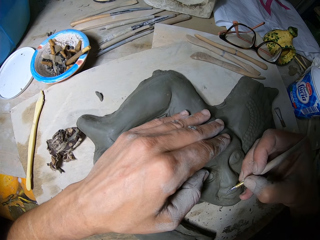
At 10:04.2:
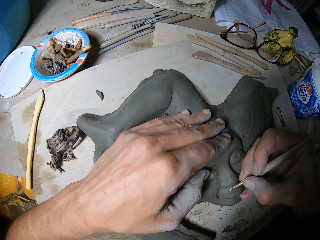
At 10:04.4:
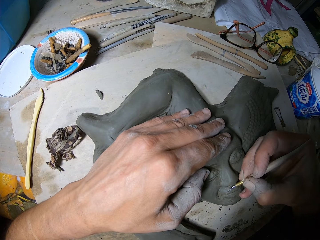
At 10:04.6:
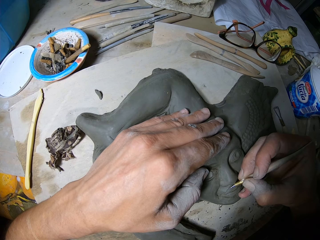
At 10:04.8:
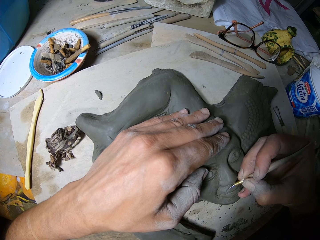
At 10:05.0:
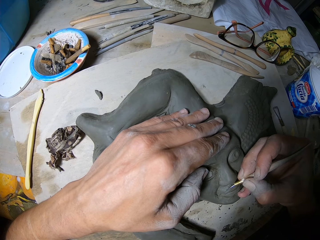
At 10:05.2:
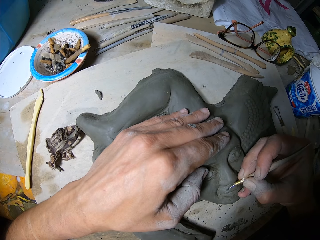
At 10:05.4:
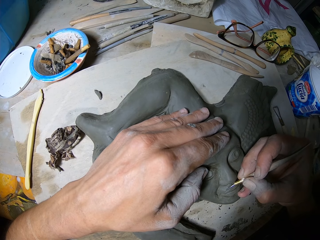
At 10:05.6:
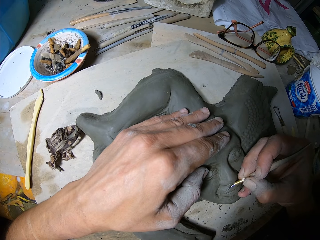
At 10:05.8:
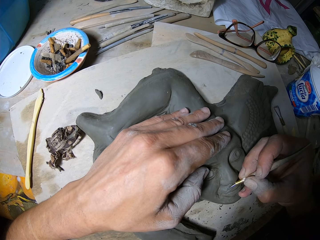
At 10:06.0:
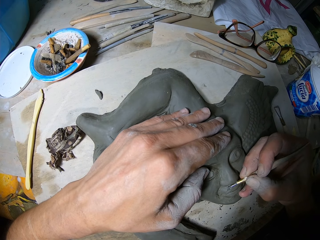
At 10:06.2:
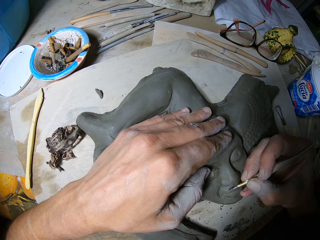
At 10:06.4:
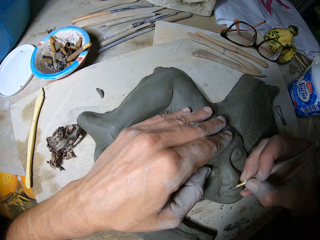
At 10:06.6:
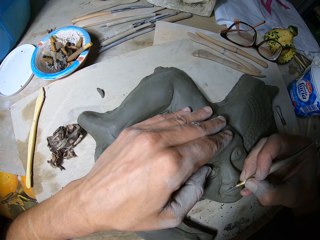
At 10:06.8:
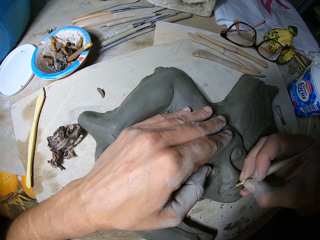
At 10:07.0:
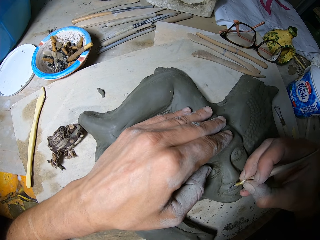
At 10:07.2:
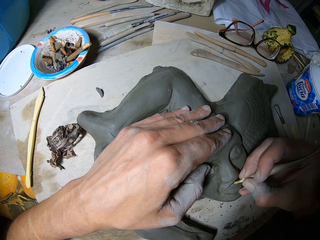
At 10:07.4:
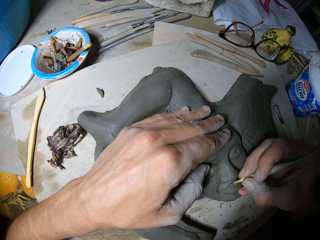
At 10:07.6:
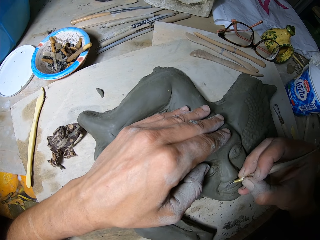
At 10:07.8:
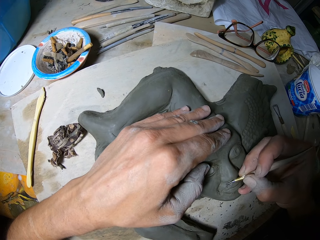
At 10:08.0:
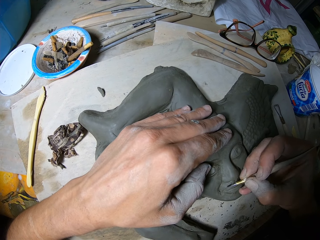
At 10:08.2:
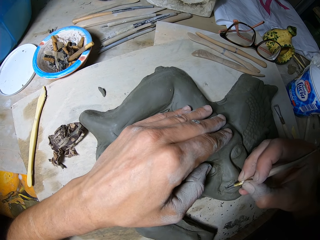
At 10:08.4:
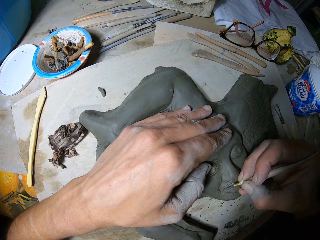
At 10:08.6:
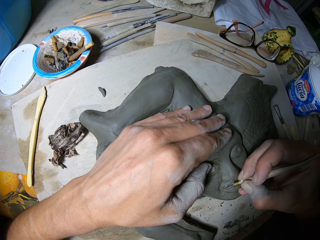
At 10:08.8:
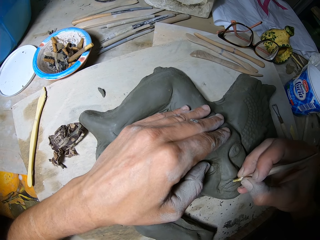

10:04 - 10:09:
The camera wearer carves out the forms of the relief sculpture with an engraving tool in his right hand.

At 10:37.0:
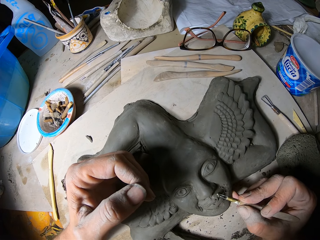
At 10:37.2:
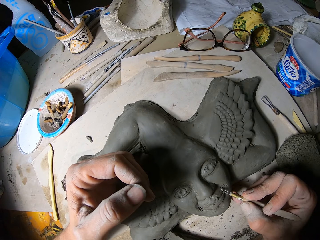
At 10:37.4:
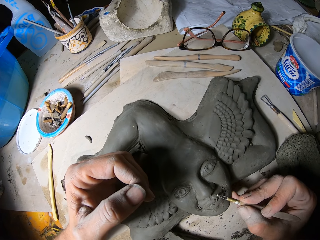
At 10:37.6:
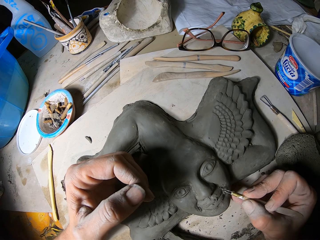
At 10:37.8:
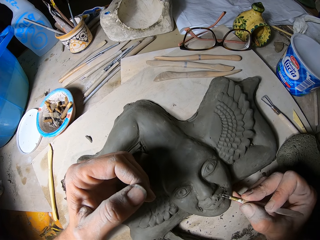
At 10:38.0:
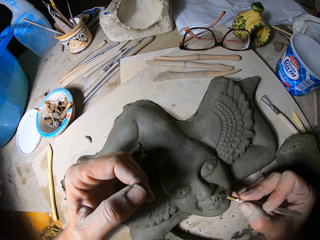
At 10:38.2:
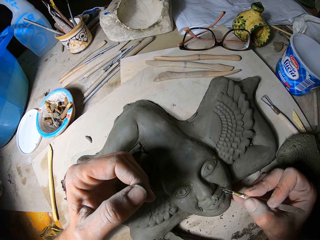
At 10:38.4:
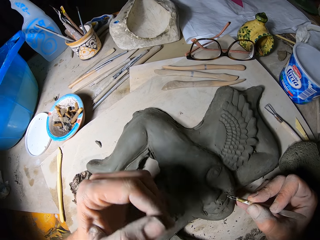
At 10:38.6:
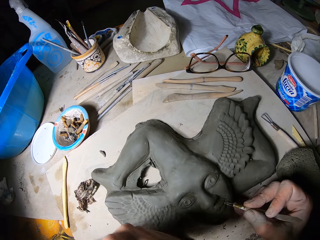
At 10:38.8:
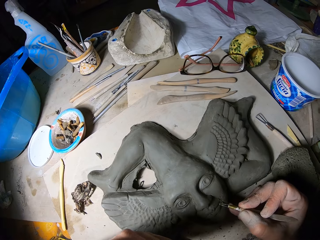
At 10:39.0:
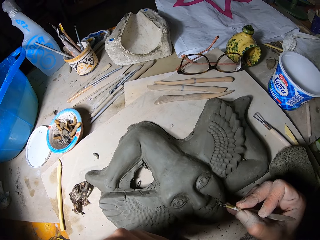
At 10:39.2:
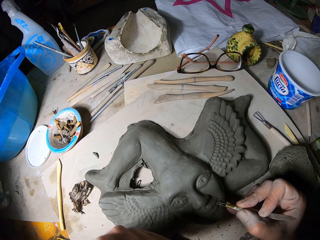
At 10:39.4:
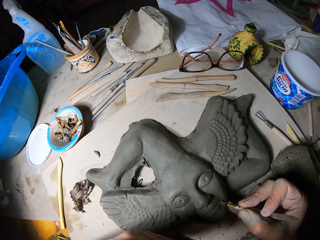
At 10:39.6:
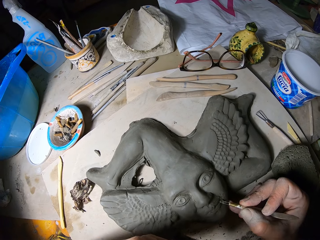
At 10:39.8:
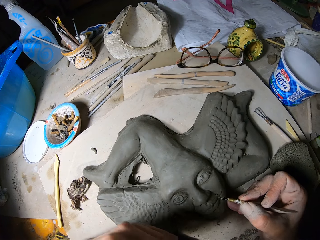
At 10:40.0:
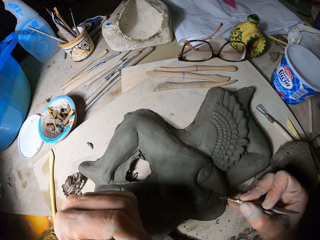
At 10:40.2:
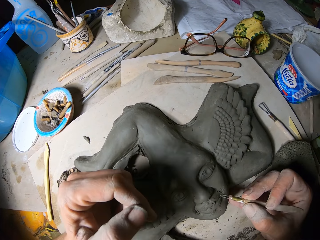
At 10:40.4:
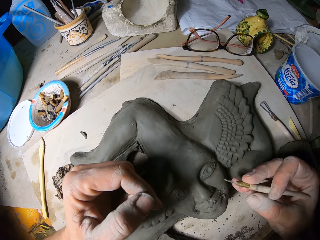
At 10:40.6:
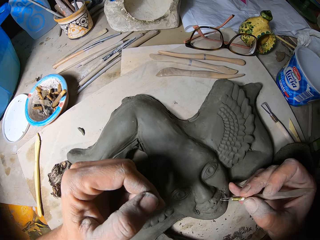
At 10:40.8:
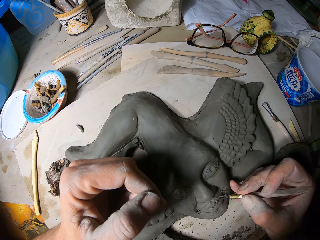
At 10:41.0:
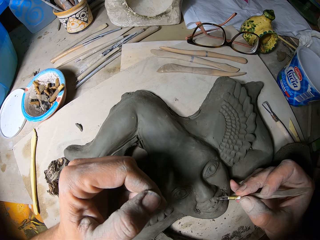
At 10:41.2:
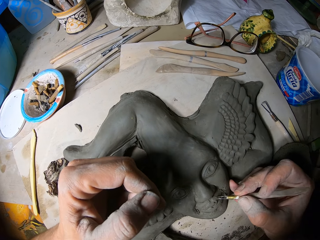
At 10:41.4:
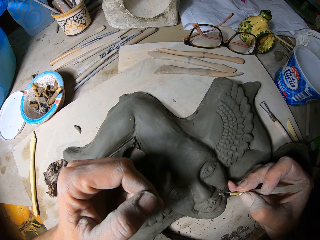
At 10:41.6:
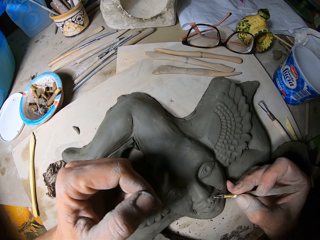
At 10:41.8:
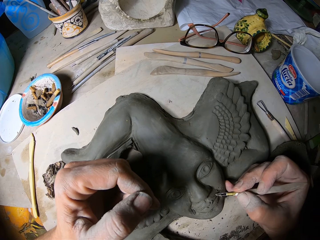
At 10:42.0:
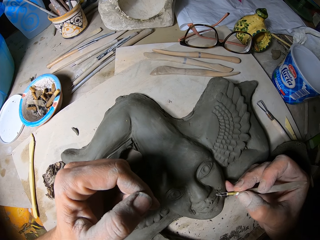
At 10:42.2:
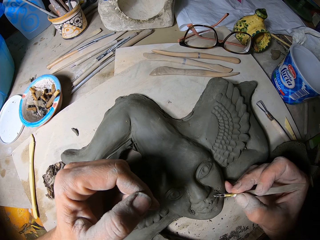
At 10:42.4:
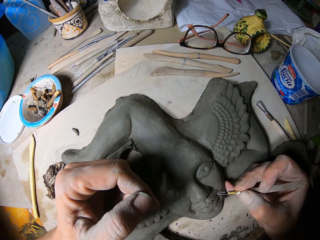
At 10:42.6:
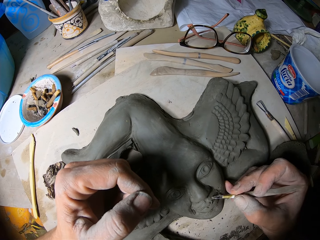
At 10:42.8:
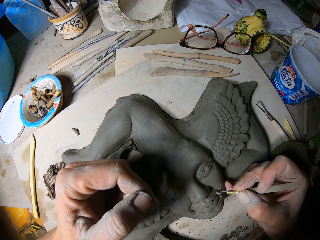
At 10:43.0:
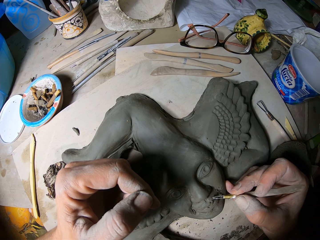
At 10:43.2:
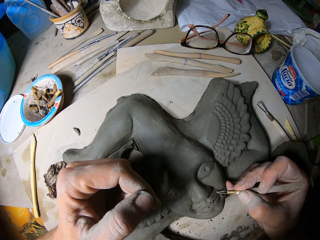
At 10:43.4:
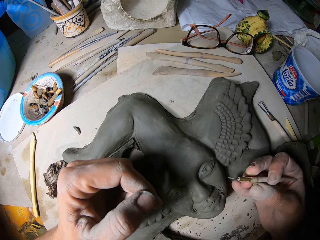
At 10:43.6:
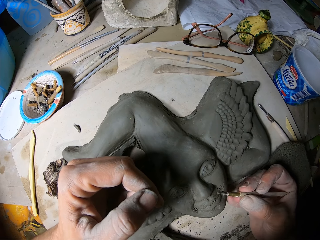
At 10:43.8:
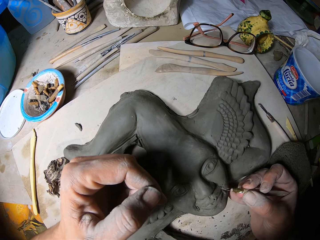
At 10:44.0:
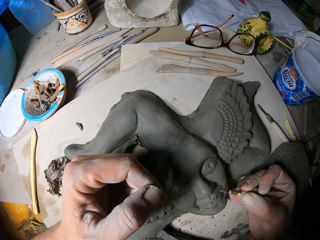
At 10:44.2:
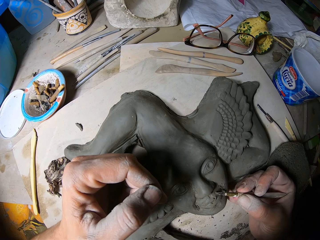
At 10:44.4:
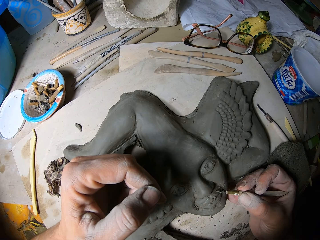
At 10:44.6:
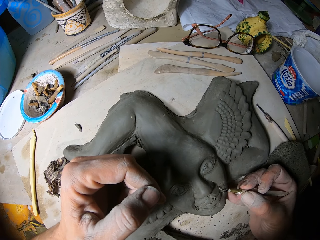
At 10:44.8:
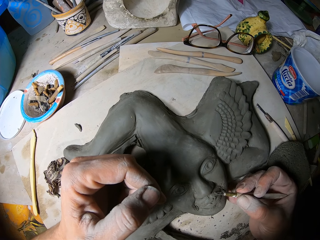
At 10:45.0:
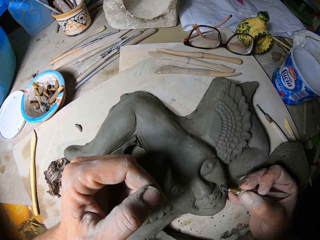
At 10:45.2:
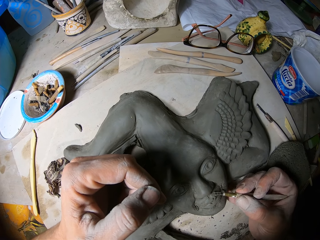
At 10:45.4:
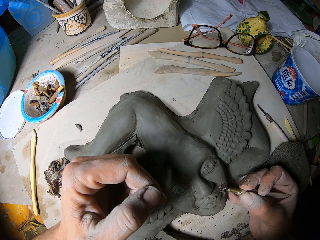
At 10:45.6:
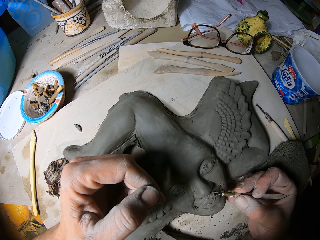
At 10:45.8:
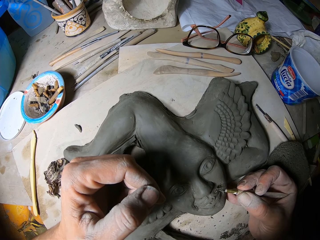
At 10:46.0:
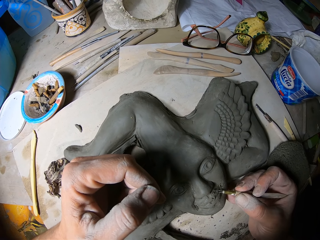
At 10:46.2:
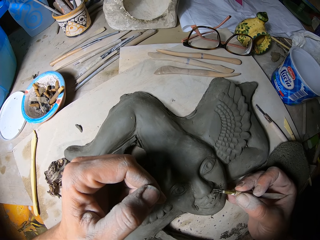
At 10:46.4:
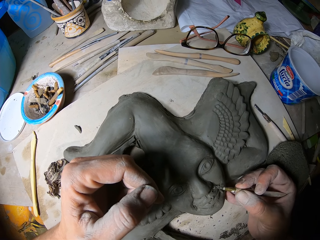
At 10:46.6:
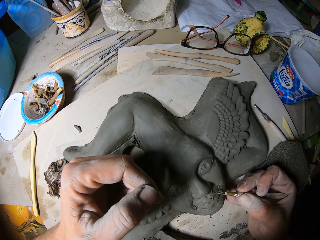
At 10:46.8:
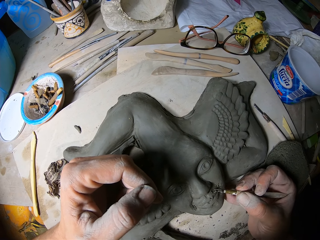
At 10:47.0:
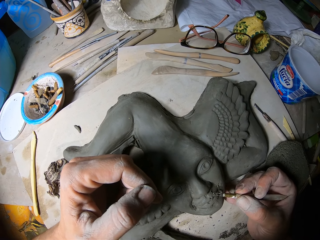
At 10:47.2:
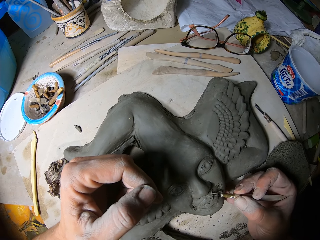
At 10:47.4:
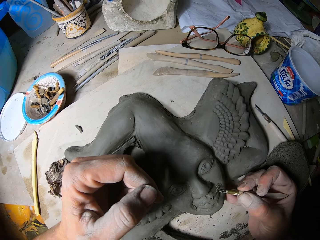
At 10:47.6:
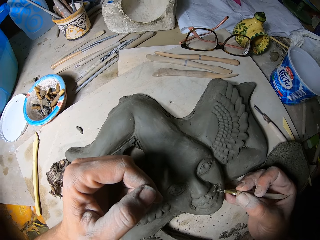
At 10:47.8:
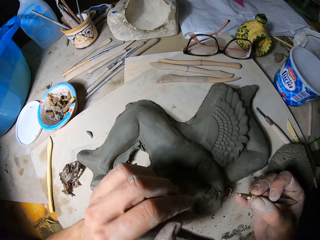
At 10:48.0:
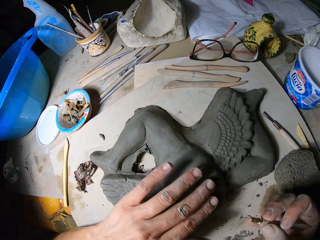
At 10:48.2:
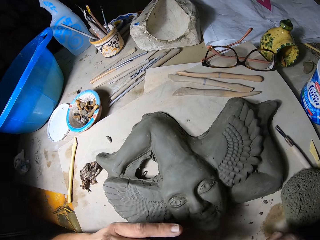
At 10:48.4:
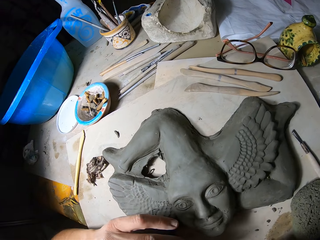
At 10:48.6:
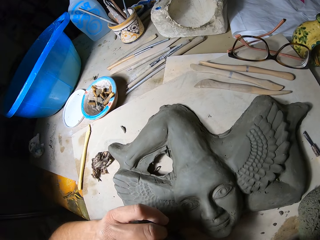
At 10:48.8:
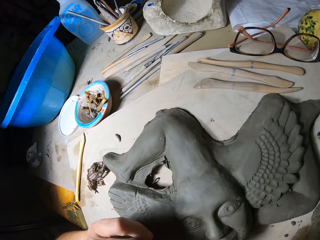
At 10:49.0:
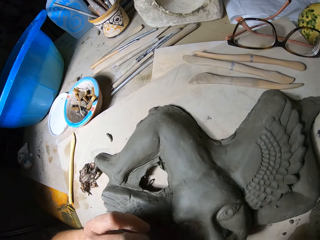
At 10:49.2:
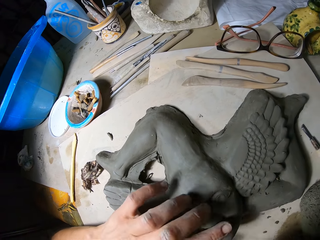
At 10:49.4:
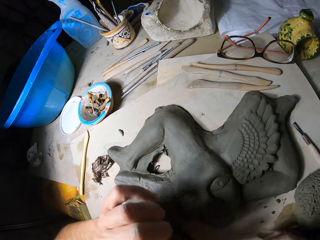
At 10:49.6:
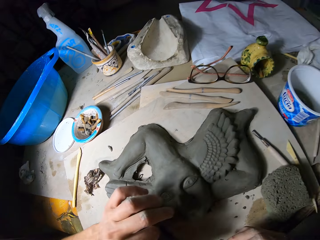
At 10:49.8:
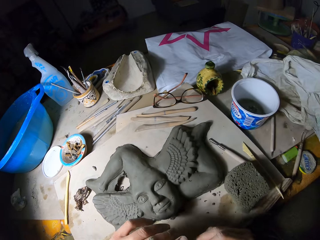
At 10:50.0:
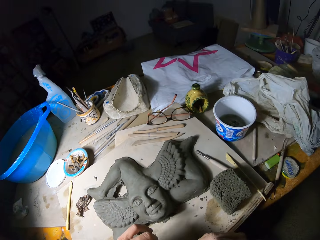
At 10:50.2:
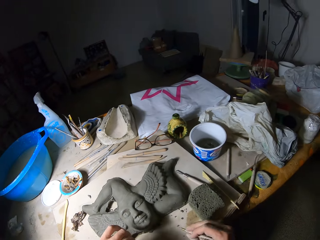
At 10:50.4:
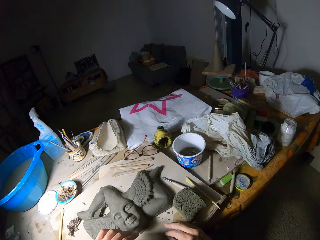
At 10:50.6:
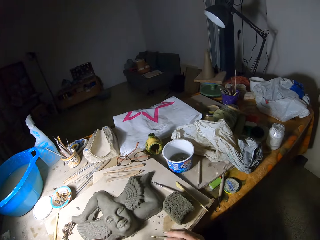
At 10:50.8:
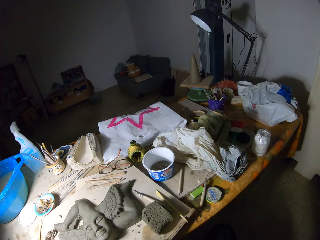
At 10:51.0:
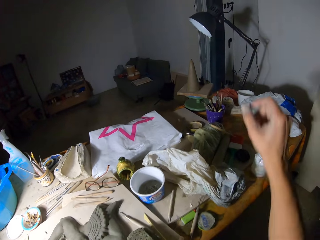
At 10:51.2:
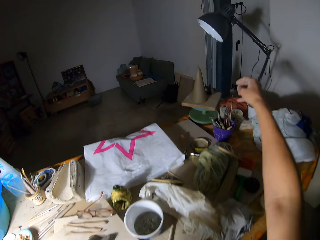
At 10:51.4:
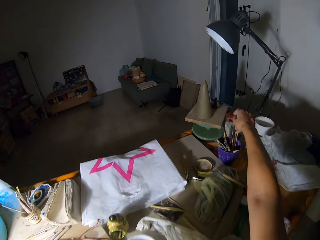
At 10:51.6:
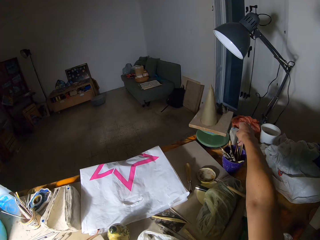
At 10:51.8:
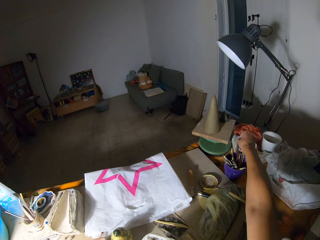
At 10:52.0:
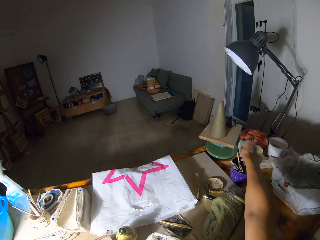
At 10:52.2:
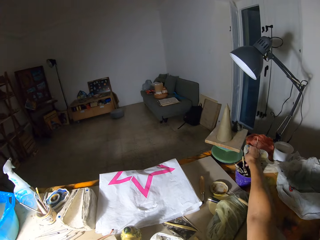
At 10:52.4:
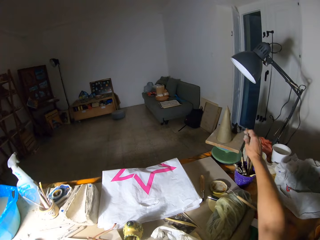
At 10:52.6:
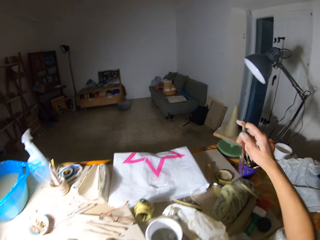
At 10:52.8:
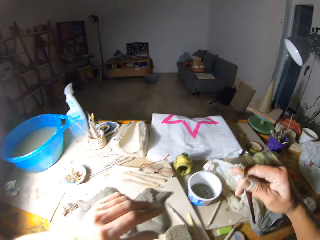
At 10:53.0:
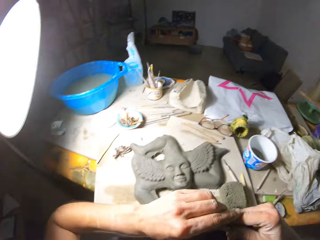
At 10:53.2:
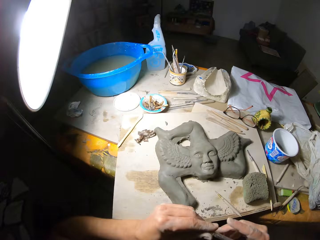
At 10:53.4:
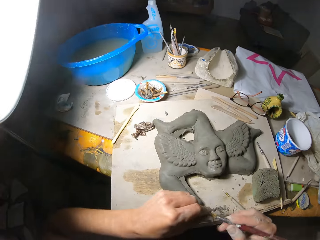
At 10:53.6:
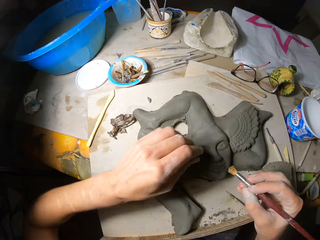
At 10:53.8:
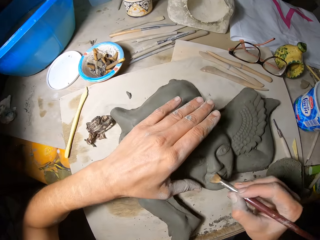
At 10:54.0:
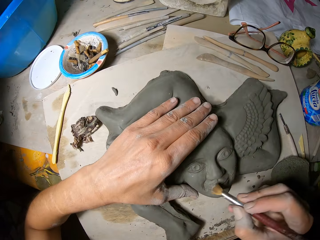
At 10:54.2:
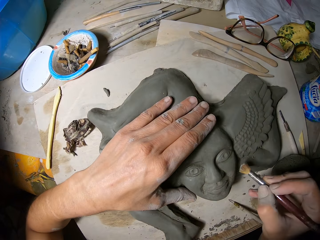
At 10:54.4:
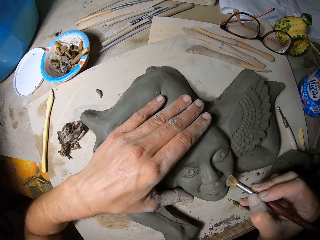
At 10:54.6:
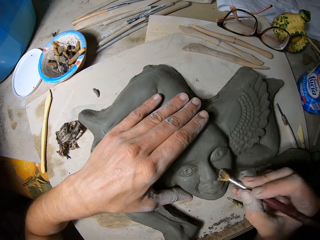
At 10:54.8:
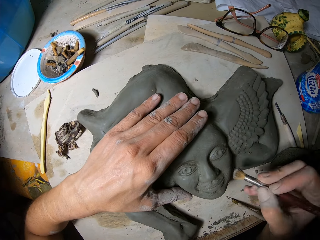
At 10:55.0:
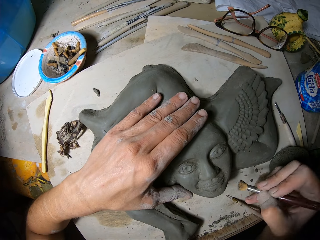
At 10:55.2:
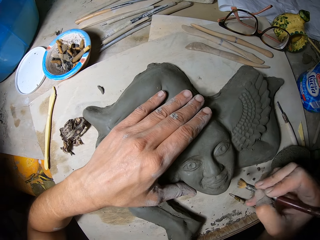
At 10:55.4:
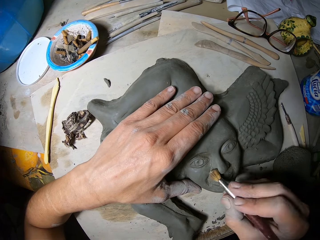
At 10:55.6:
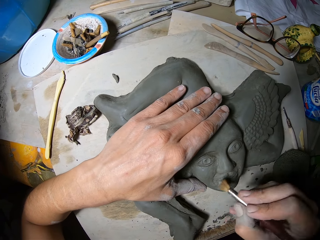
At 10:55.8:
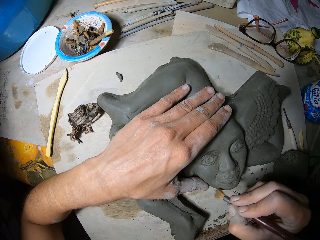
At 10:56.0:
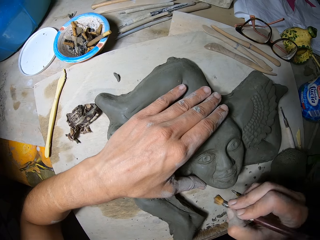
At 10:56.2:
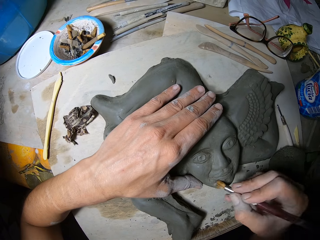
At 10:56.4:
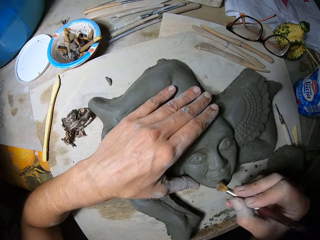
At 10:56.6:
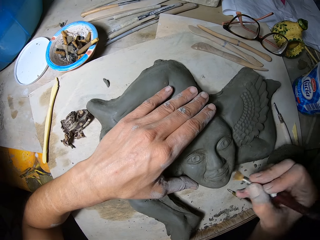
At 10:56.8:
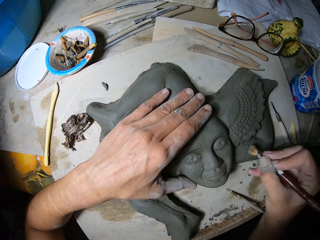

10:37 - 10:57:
The camera wearer touches his face with his left hand. He places his left hand on the relief sculpture. He carves out the forms of the relief sculpture with an engraving tool in his right hand. He wipes the relief sculpture with his left hand. He picks up a brush from a plastic container on a sculpting table. He cleans the tip of the brush with his right hand. He places his left hand on the relief sculpture. He cleans the relief sculpture with the brush in his right hand.
